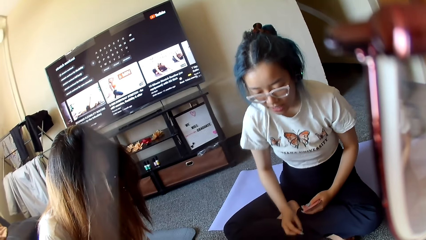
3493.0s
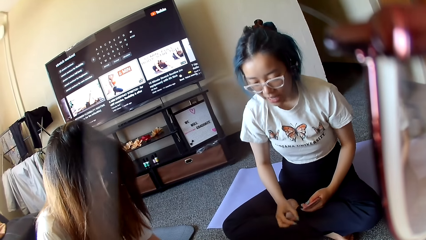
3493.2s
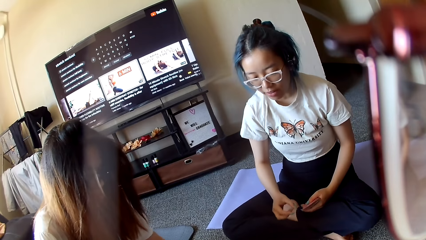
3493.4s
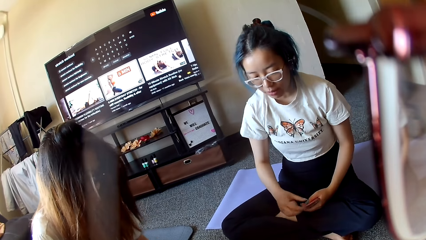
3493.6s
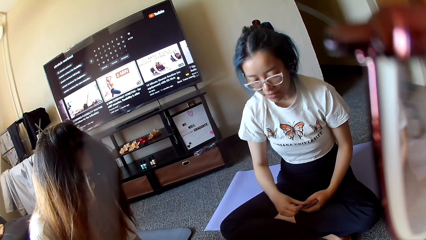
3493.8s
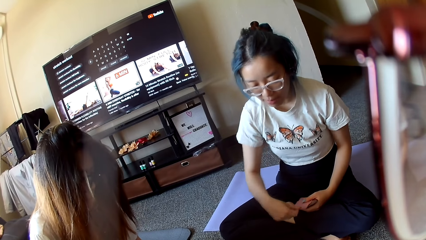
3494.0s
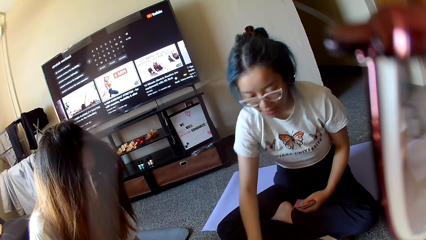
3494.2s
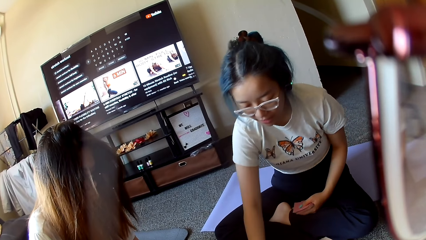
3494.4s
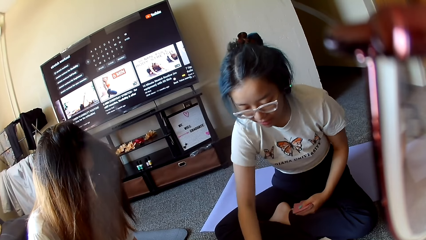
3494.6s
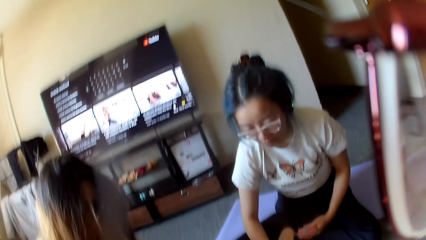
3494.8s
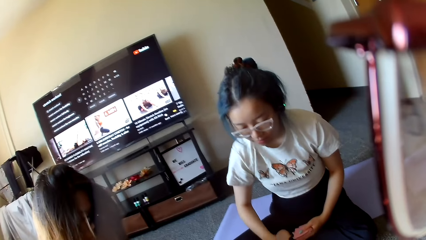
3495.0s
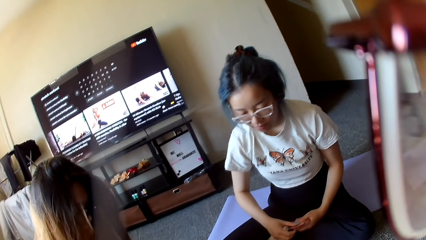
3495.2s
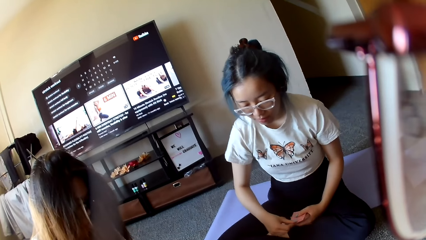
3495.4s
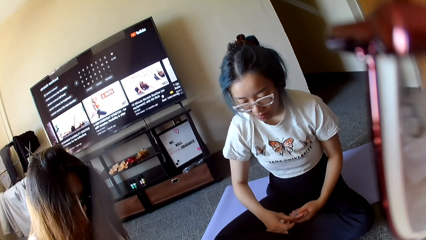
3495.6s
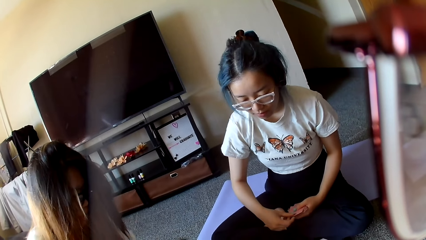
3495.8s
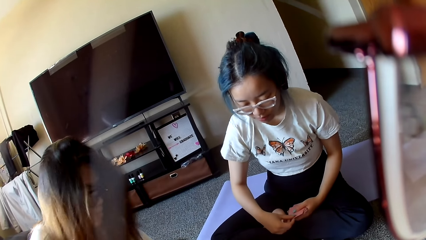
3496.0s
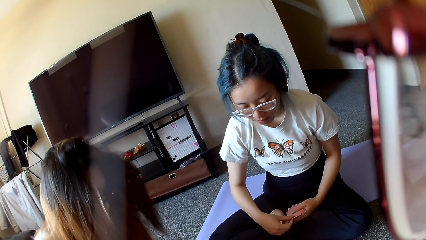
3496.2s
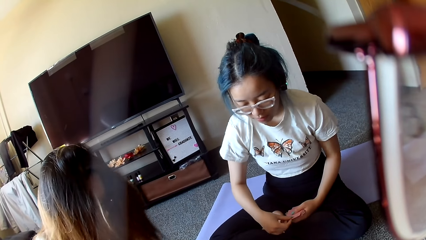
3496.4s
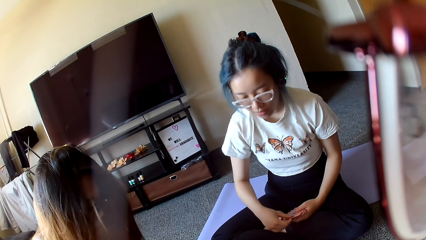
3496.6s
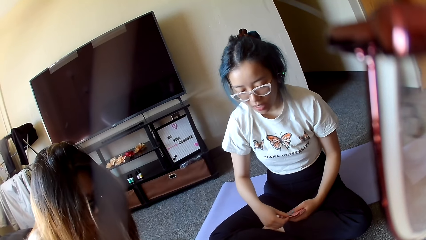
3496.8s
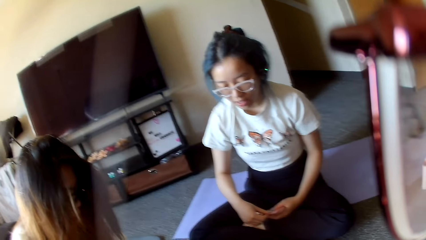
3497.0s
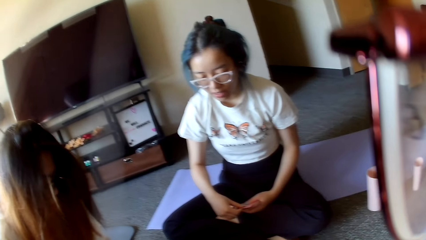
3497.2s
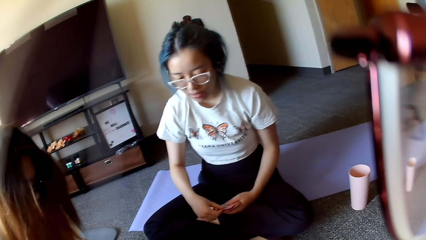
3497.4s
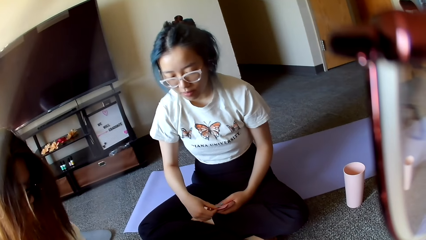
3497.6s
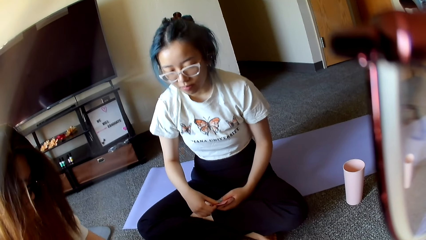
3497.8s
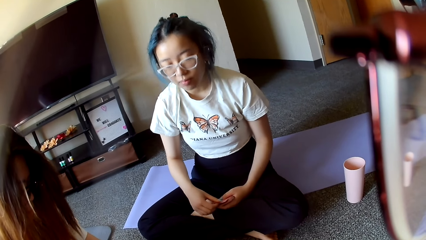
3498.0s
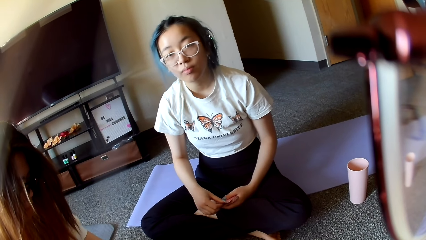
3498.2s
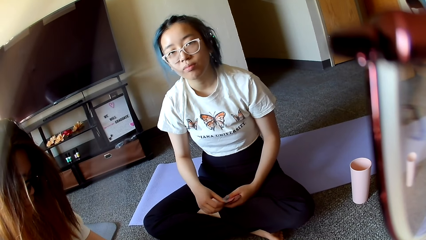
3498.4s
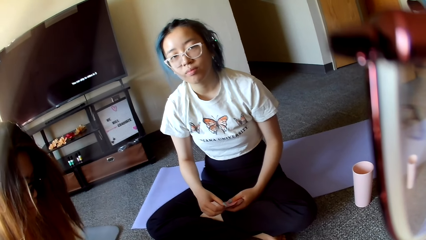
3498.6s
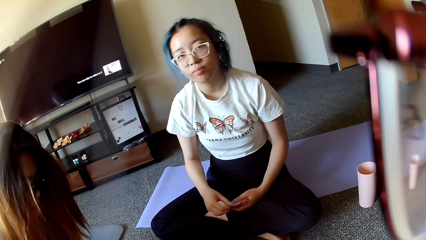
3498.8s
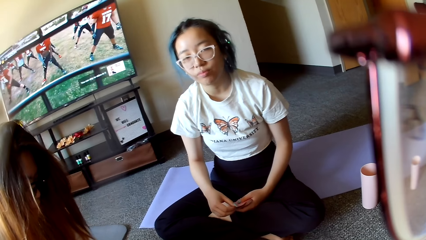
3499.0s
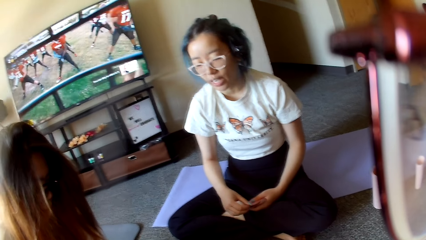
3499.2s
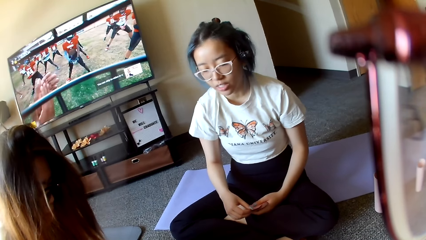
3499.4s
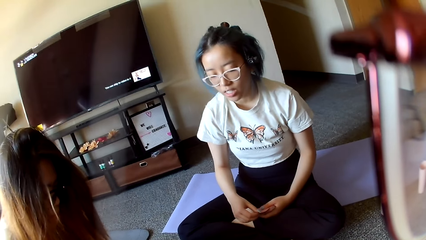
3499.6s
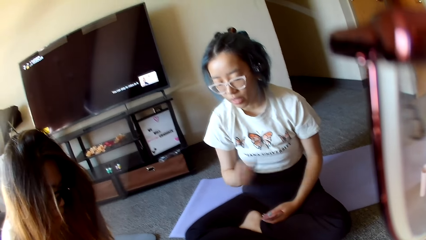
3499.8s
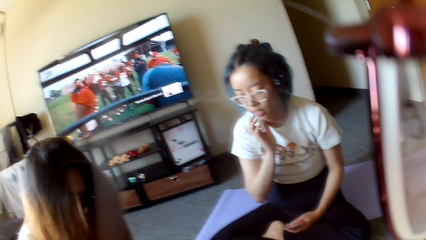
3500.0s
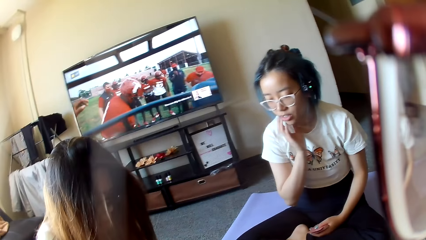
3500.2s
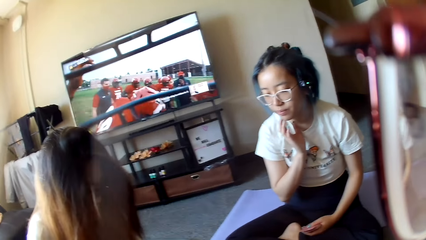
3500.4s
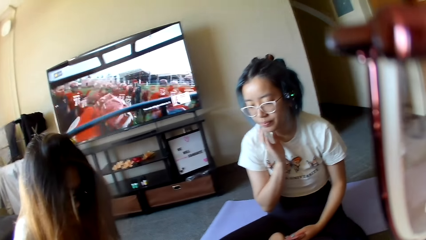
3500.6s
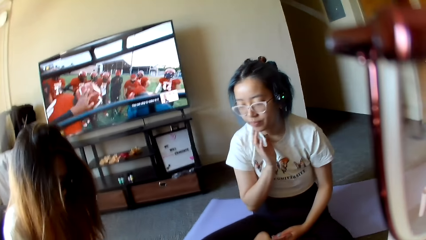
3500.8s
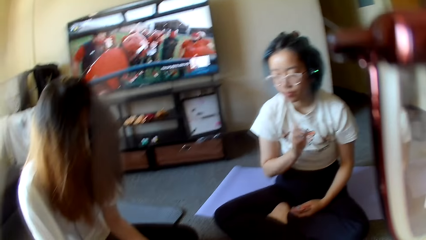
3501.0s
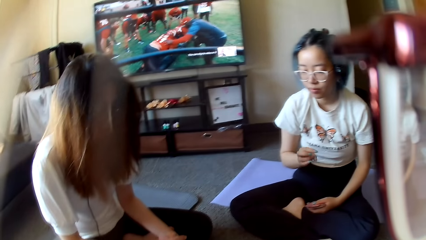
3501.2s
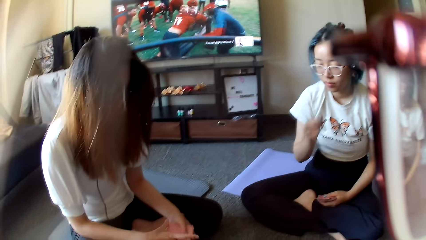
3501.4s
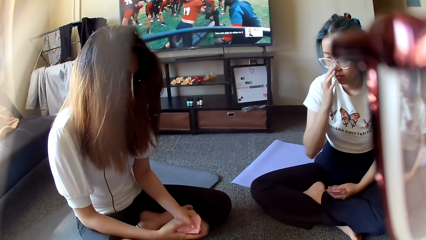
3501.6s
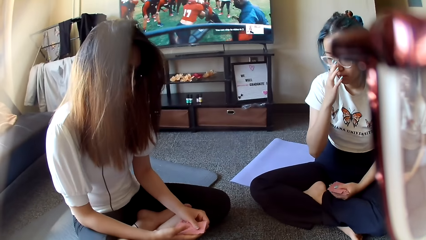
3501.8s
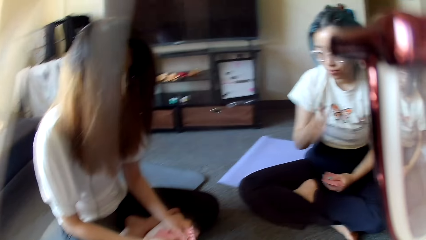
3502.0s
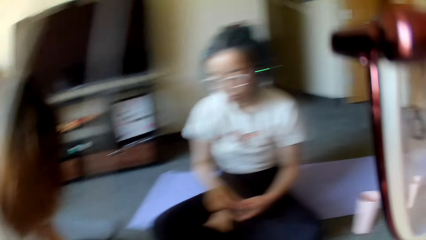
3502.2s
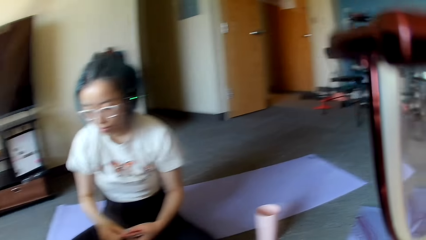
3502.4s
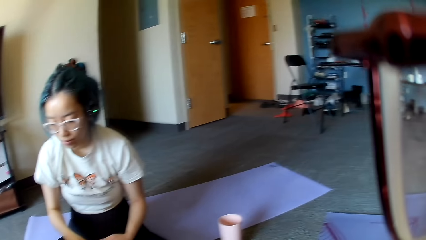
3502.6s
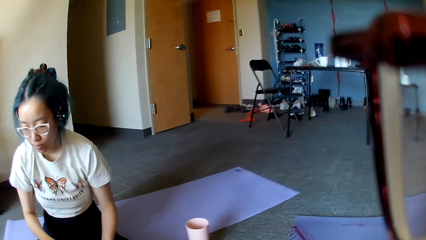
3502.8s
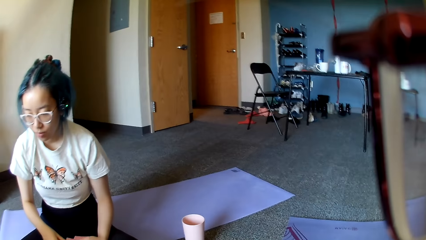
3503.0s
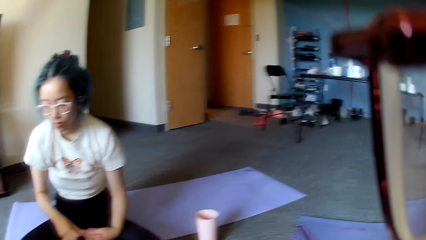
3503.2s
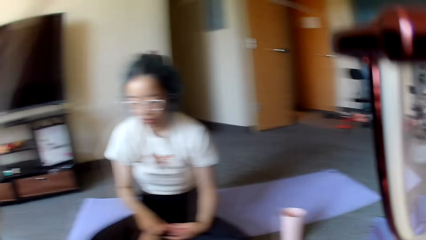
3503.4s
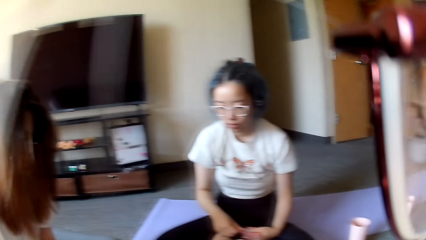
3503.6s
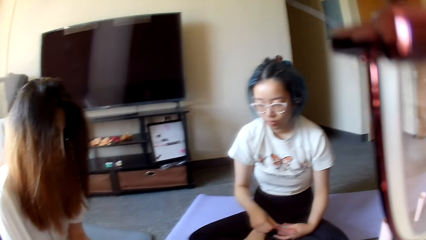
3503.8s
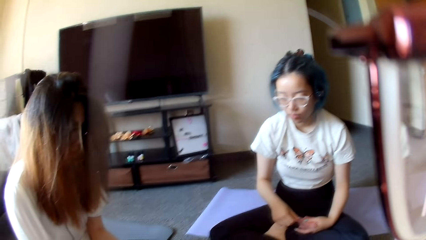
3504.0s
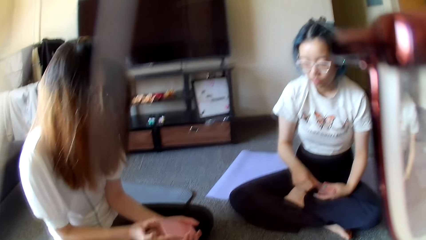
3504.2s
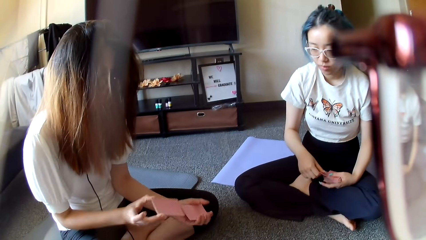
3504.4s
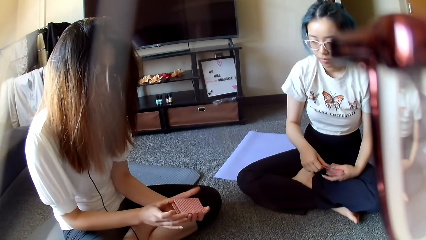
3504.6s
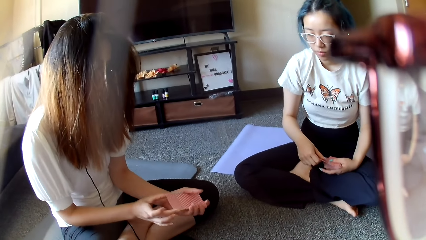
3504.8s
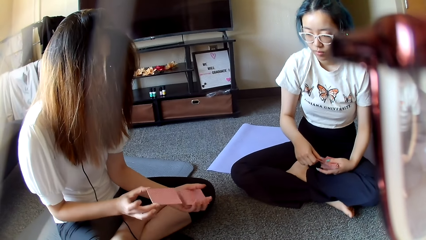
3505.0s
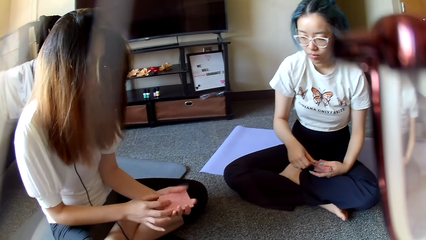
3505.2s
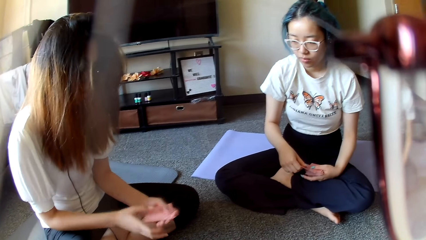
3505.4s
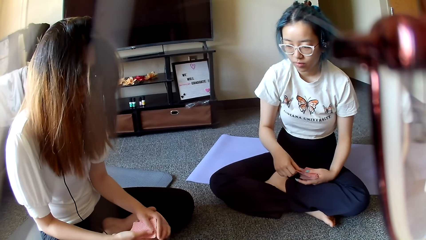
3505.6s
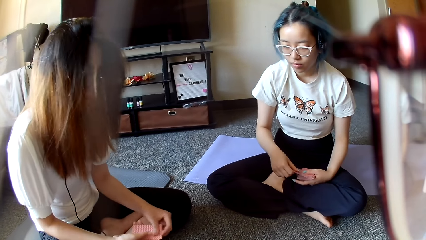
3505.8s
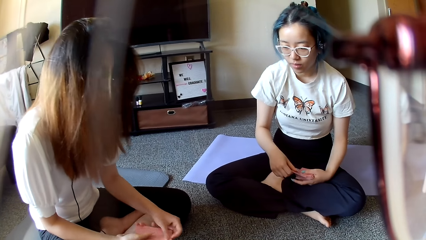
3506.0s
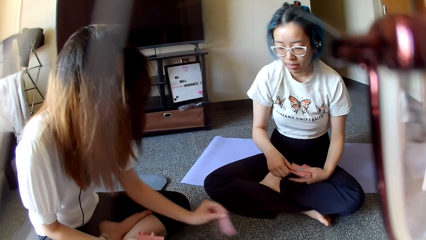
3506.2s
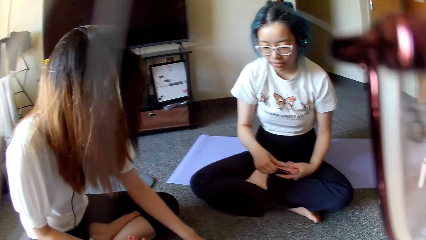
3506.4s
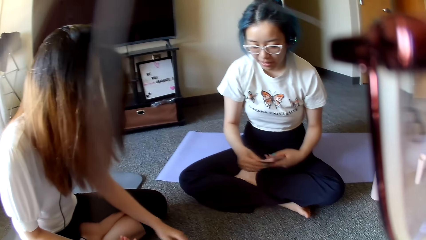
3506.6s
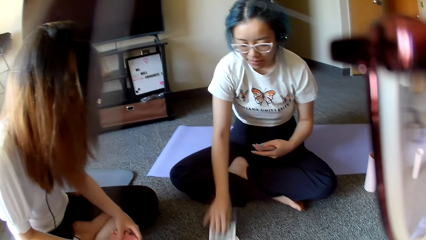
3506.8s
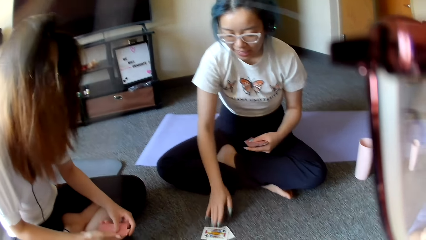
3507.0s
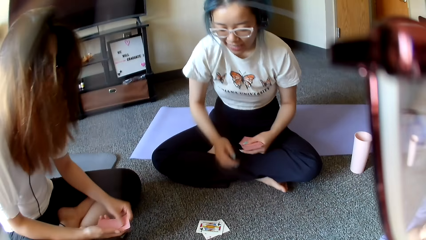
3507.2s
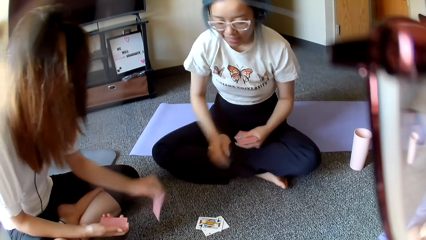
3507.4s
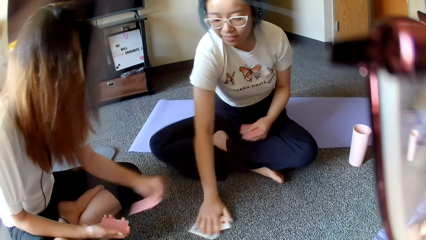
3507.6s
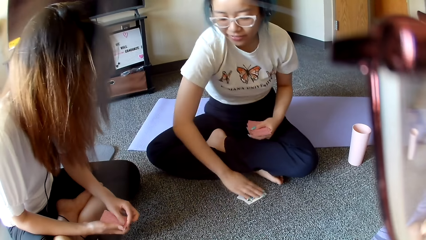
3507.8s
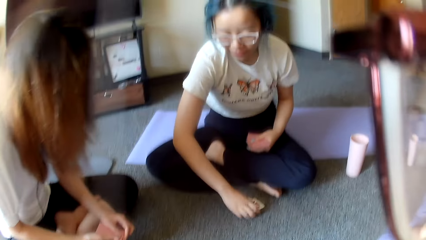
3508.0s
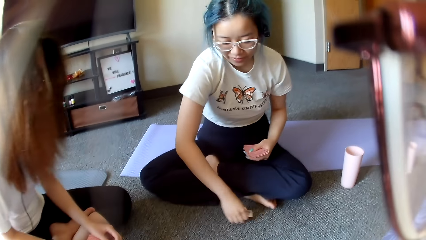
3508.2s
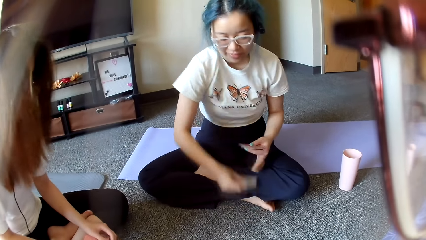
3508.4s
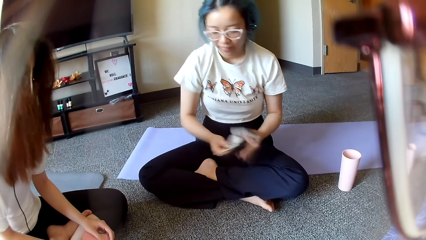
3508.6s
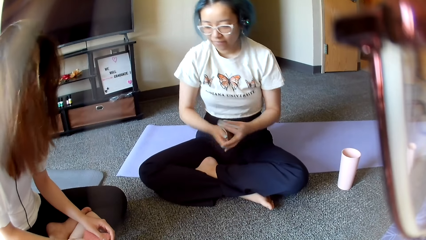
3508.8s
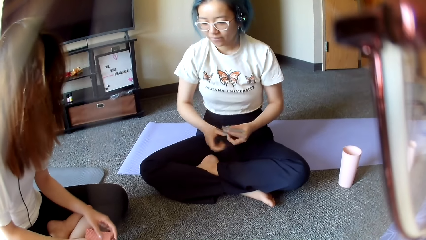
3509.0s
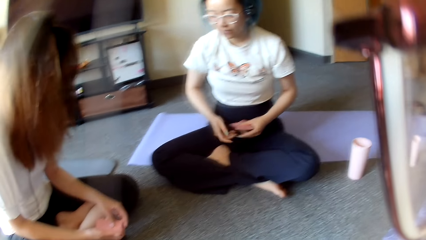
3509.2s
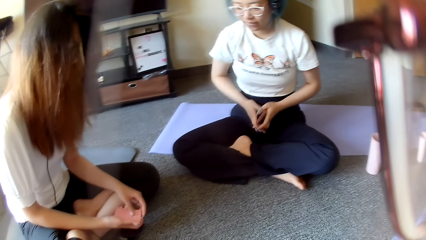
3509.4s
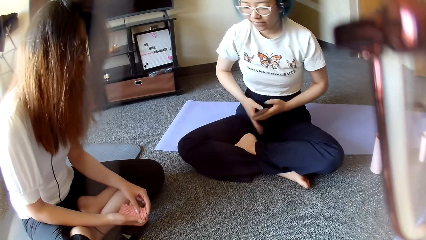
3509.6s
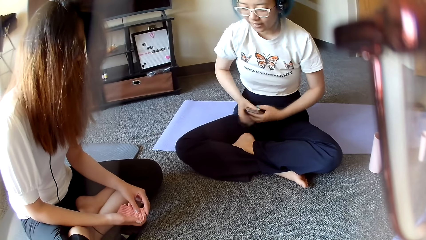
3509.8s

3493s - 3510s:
A woman places a card on the floor. She places a card on the floor again. The woman looks at the camera wearer. The woman scratches herself, rubs her face, and adjusts the eyeglasses. The camera wearer looks around. Another woman selects the cards, shuffles the cards, and places a card on the floor. The first woman places a card on the floor, taps on the floor, and collects the cards on the floor.
